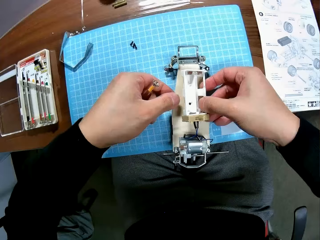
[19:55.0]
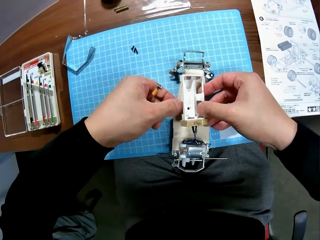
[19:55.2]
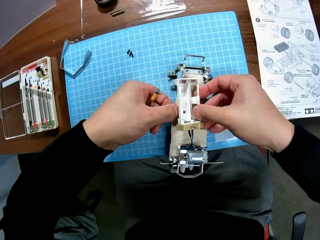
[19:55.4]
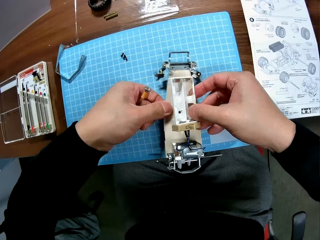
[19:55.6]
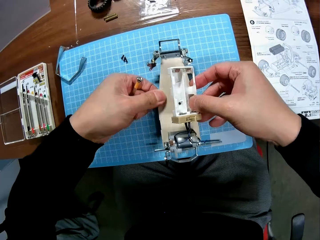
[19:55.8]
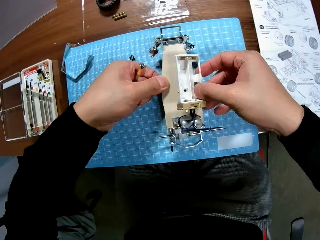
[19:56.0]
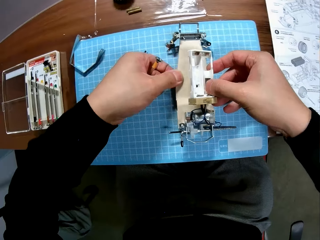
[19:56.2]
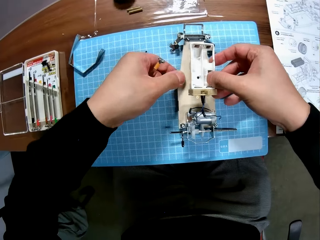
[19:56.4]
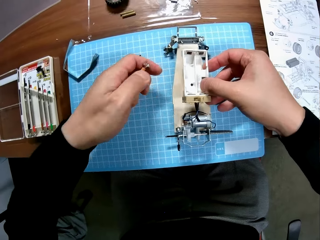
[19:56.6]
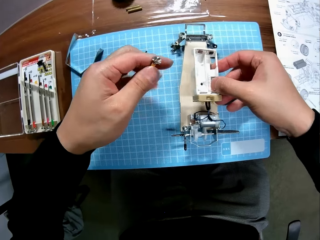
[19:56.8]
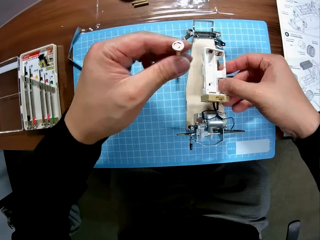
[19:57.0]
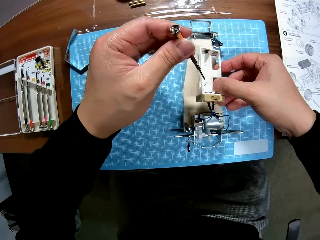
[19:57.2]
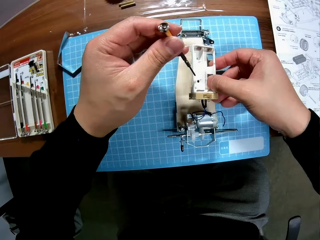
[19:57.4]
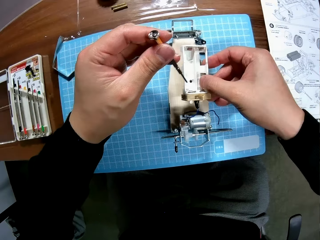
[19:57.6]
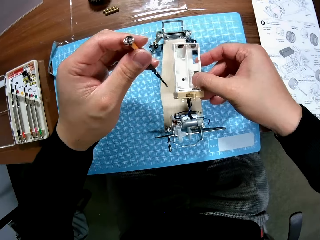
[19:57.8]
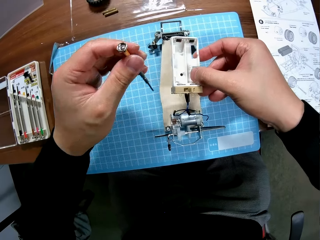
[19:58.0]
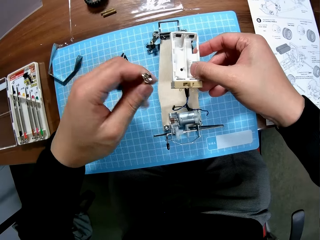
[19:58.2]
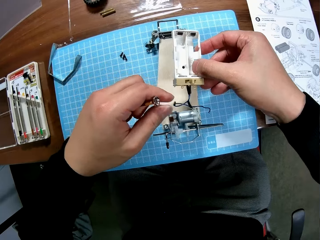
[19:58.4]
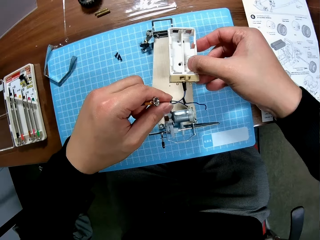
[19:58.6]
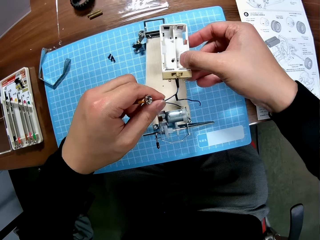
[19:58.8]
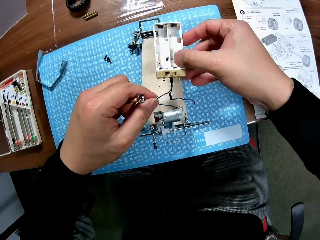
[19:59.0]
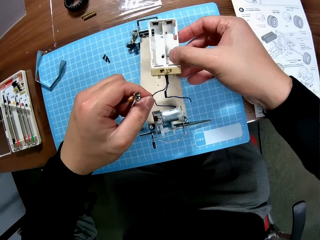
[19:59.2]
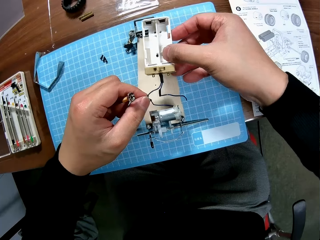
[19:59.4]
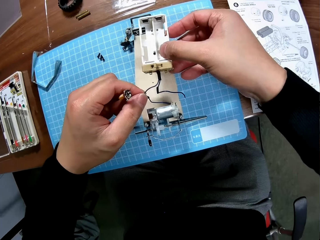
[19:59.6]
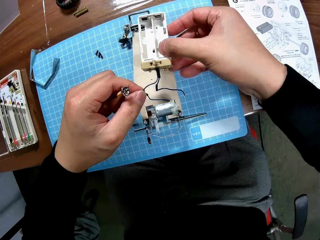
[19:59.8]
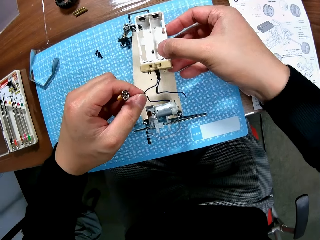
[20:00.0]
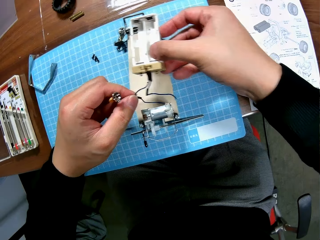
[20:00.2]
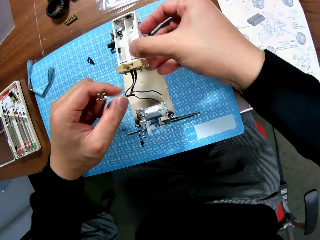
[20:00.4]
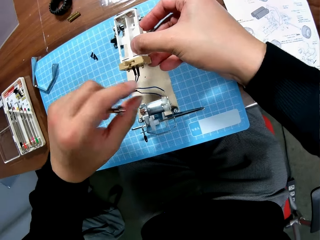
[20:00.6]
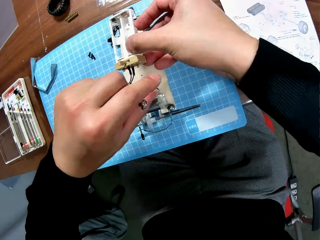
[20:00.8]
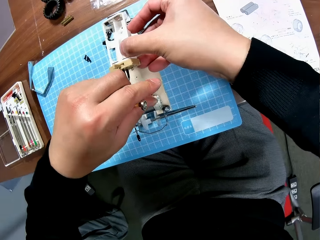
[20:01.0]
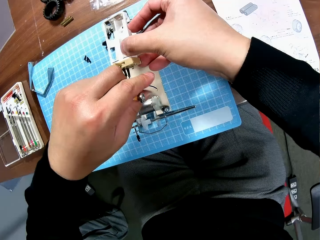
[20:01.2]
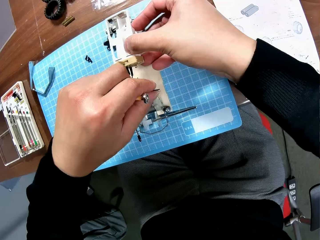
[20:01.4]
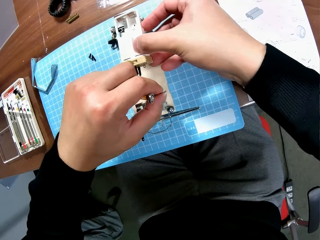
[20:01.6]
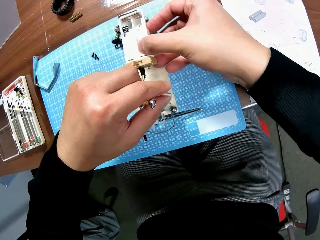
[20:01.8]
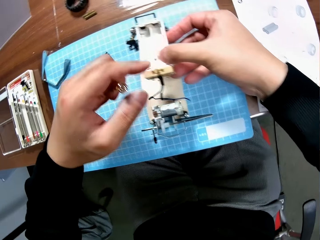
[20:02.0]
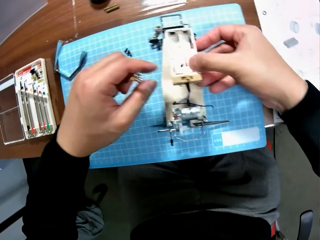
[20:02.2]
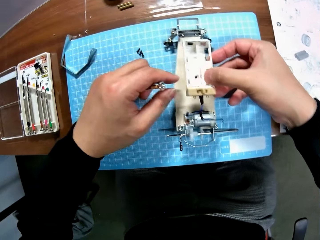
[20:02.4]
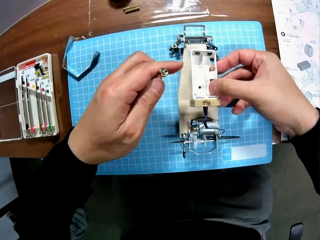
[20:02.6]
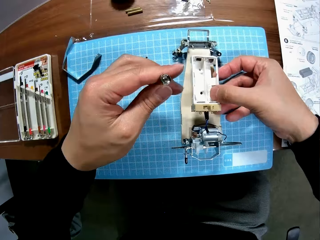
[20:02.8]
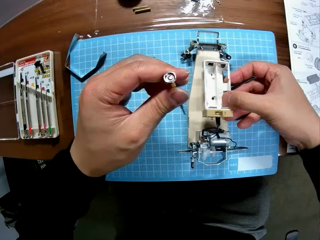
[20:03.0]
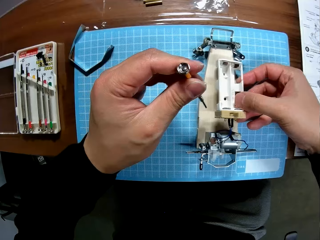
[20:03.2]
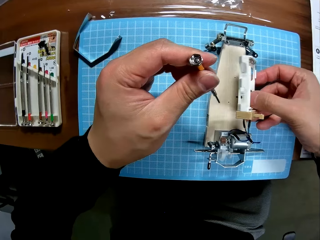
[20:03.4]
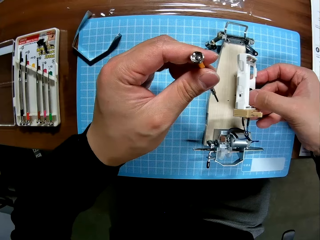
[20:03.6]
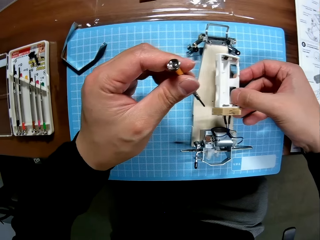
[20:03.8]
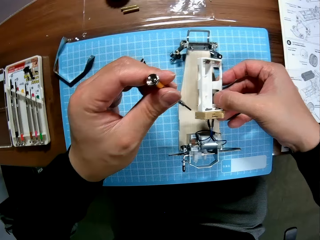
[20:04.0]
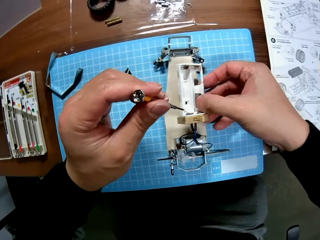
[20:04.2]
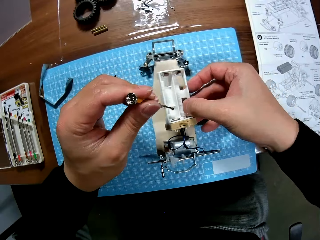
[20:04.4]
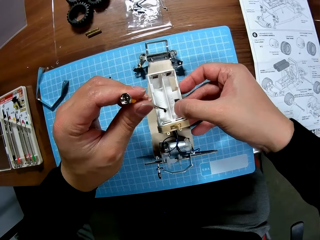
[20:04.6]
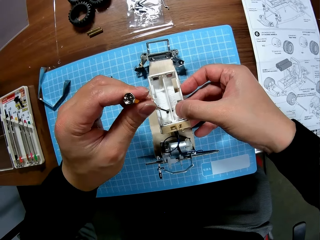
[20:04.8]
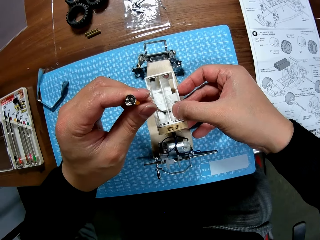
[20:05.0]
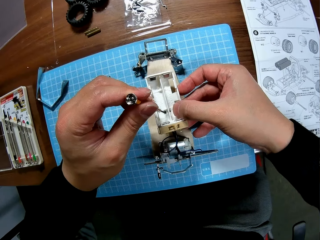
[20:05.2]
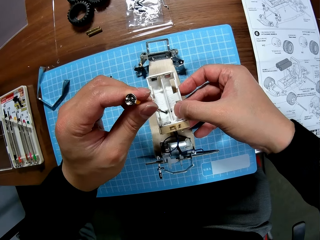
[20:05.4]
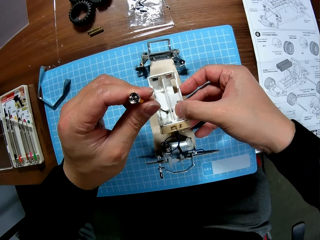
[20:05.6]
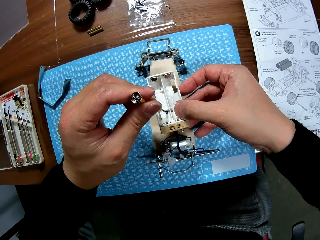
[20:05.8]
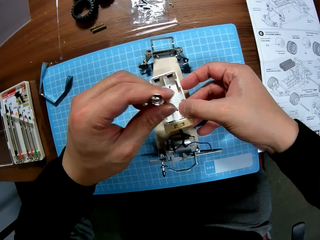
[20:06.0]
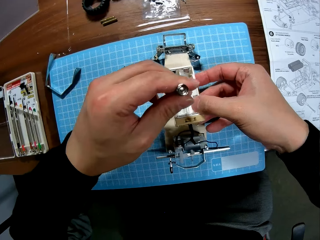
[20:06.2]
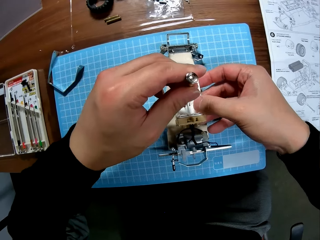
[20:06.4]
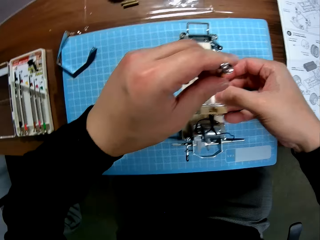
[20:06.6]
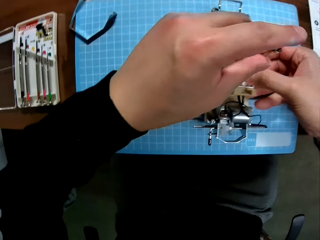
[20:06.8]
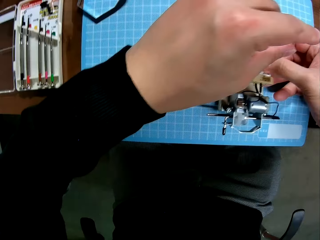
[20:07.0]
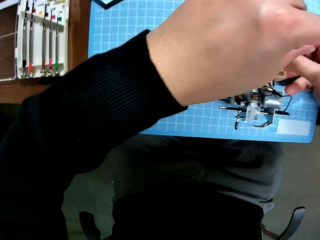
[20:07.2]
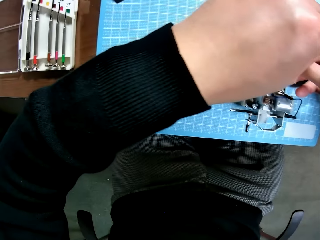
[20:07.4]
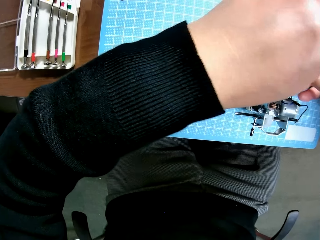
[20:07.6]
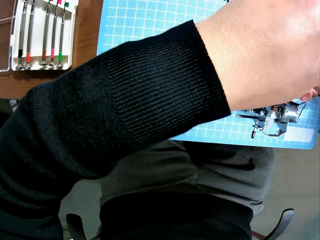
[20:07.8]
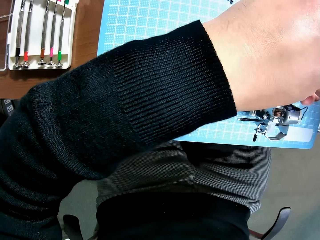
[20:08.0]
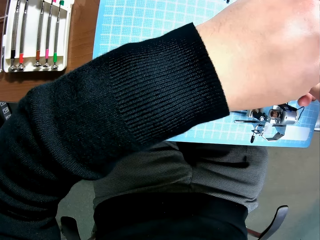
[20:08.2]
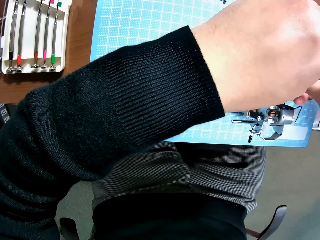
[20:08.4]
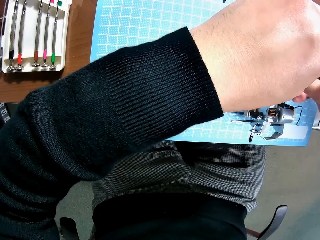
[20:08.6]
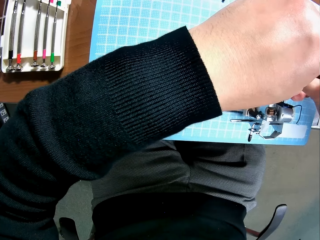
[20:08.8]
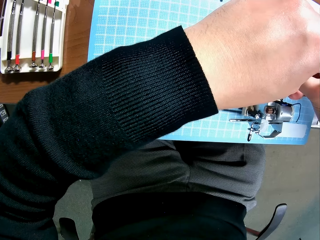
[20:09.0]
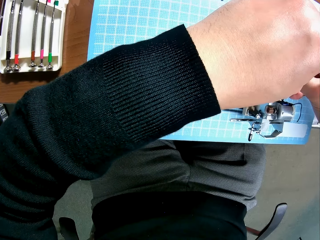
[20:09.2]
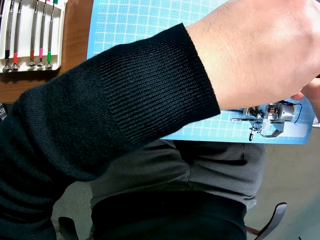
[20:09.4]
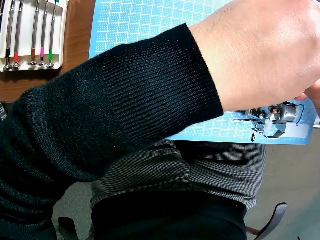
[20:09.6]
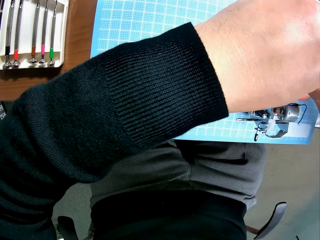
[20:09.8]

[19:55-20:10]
The camera wearer moves the car body or chassis forward a bit. They lift the screwdriver. They hold a cable. They check the wire of the chassis. They remove a hand from the cable. They hold the cable. They remove a hand from the cable. They place the chassis on the car body. They put the screwdriver on the screw on the chassis. They screw the battery box.

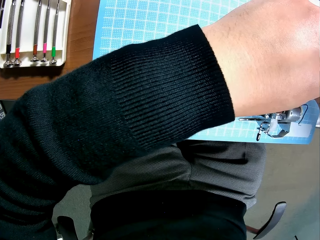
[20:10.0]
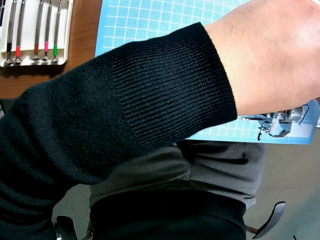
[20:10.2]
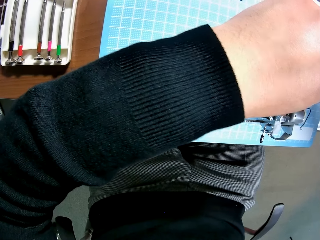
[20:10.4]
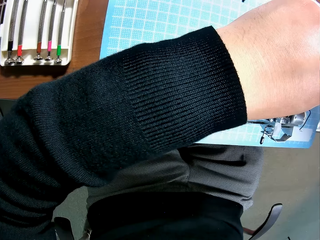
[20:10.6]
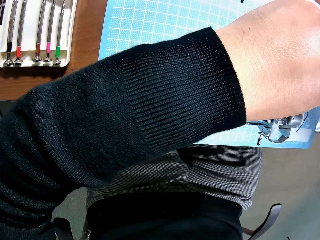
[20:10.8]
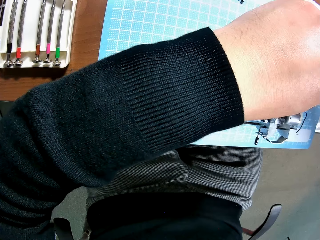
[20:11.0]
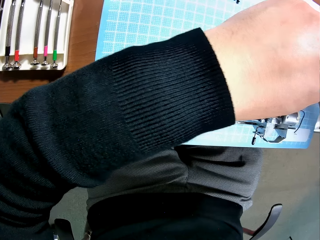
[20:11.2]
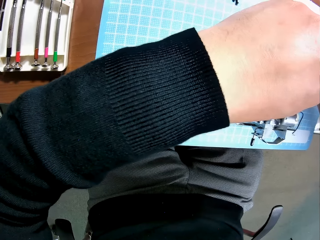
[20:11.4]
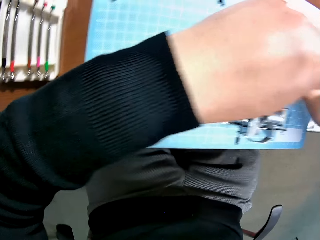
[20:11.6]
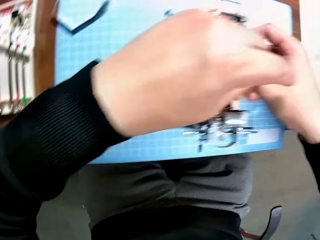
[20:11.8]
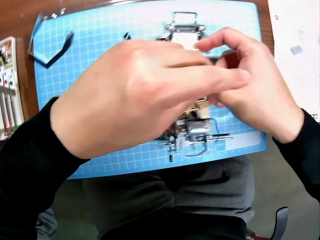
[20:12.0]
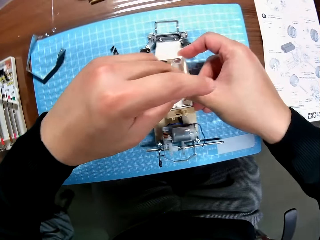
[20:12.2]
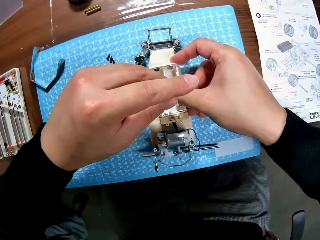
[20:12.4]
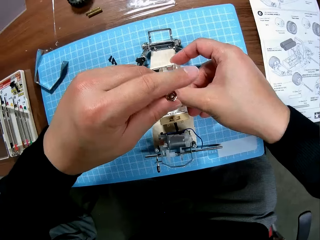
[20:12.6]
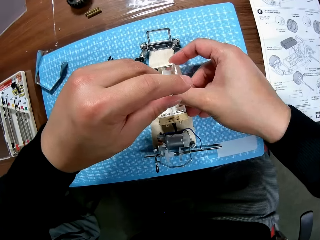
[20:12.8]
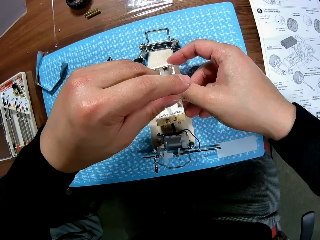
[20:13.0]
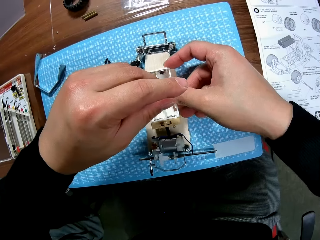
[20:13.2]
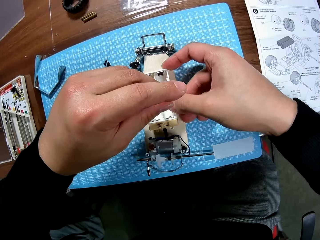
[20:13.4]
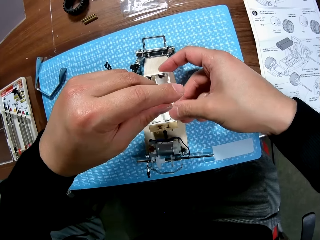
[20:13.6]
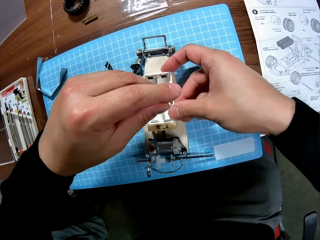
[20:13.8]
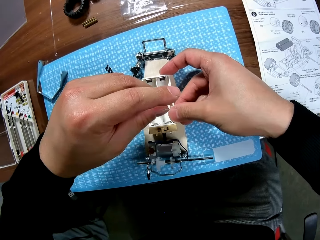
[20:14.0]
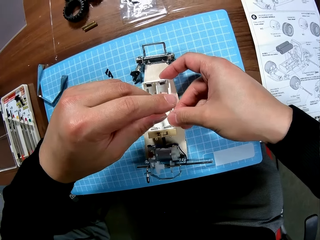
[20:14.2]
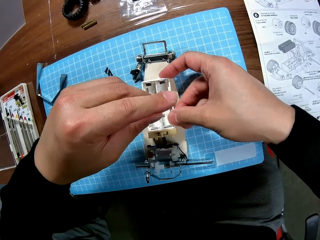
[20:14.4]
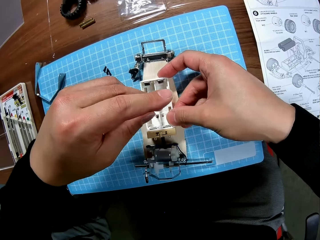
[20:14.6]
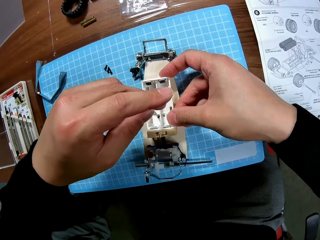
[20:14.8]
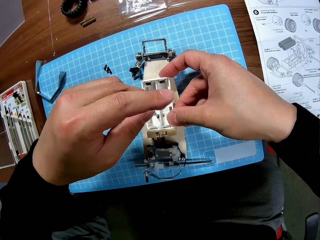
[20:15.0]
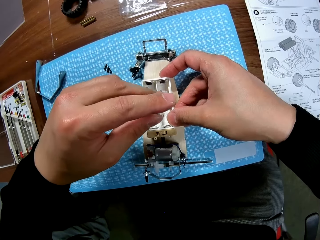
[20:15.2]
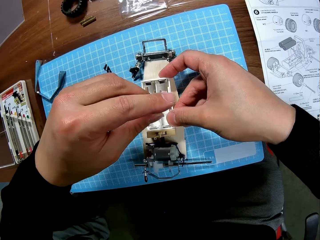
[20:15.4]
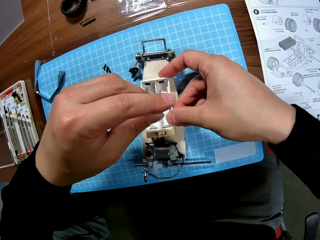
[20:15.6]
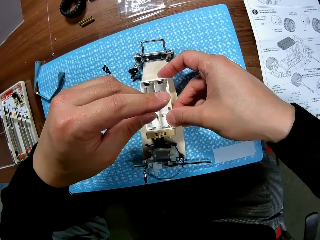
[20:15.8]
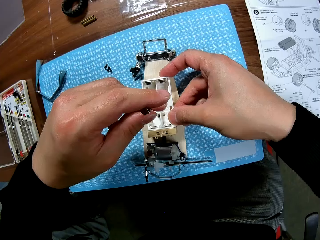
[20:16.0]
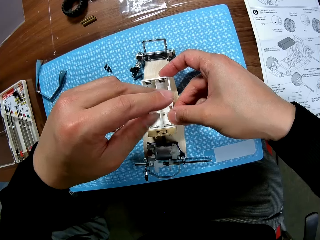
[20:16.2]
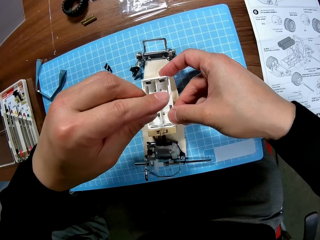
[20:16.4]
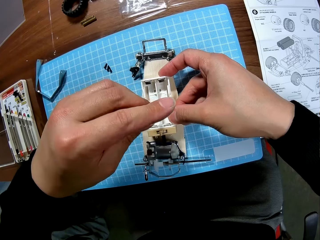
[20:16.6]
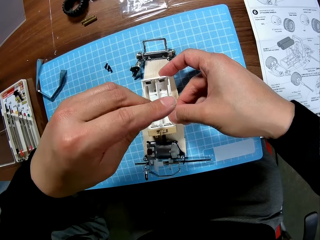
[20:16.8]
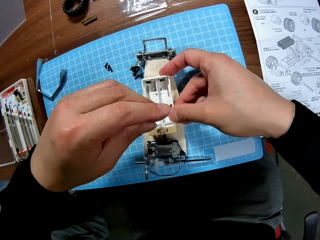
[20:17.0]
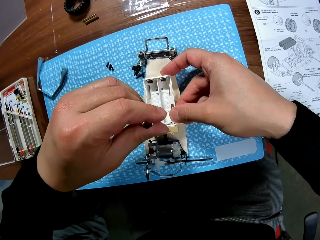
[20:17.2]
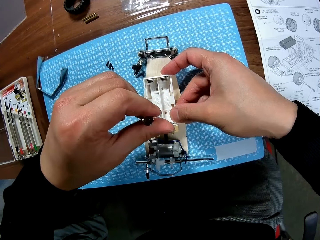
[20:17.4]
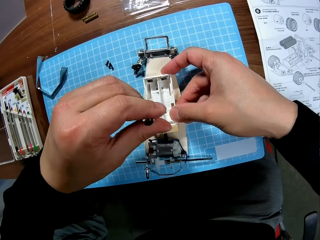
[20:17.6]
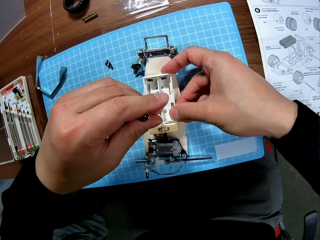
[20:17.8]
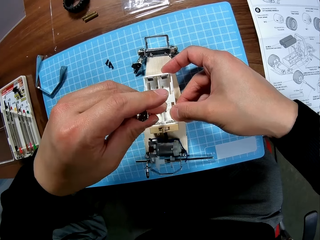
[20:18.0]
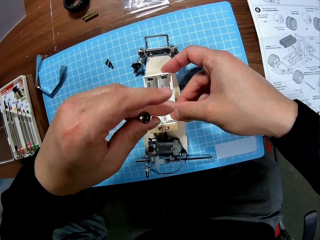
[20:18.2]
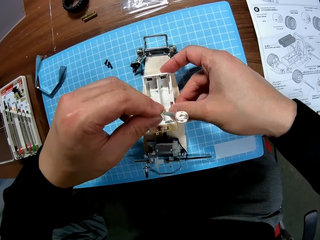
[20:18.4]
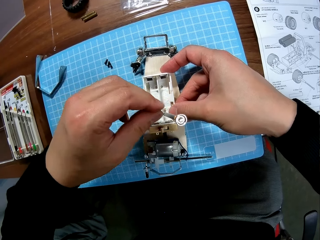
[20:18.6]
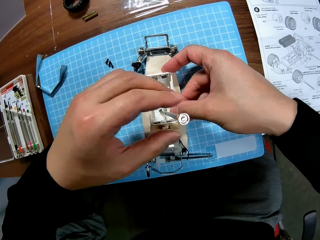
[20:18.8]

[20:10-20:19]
The camera wearer drives in the screw into the car body with the screwdriver.
